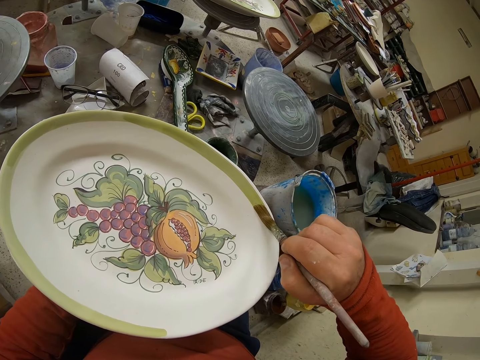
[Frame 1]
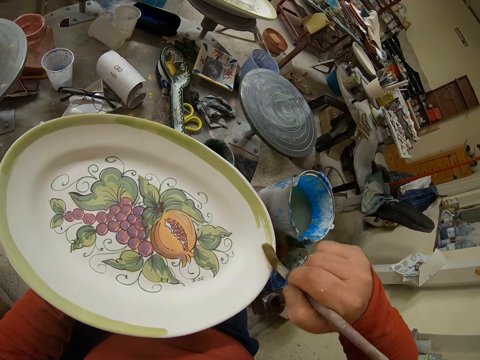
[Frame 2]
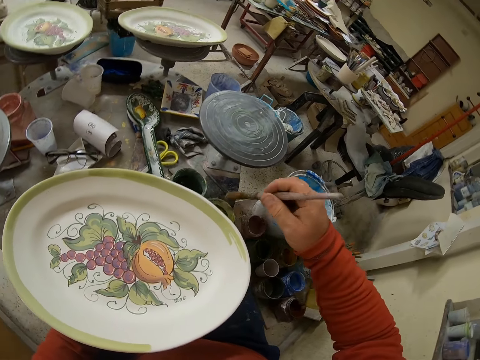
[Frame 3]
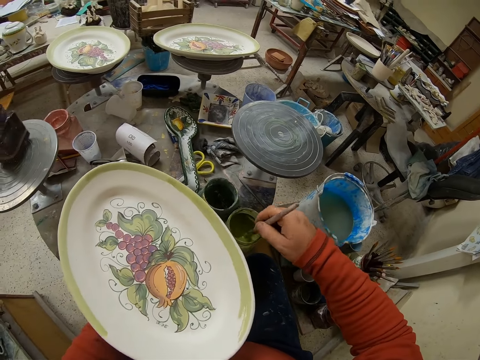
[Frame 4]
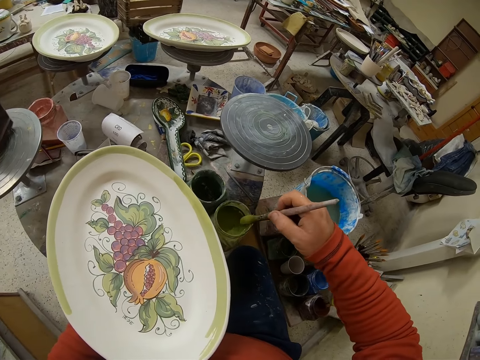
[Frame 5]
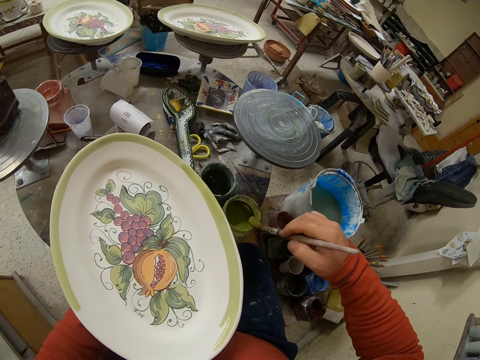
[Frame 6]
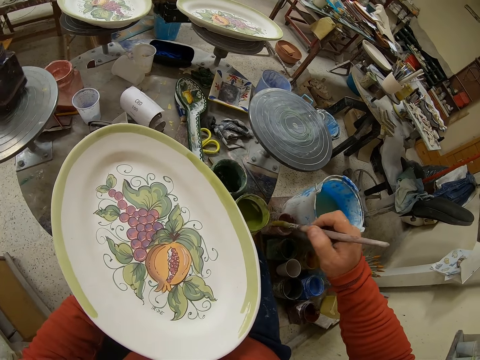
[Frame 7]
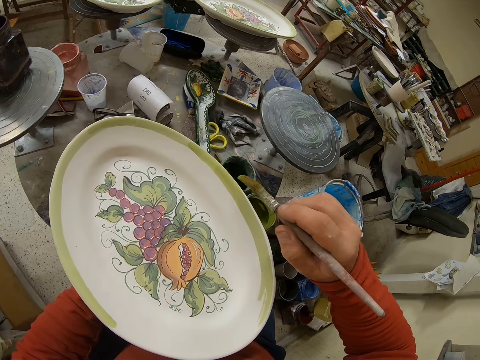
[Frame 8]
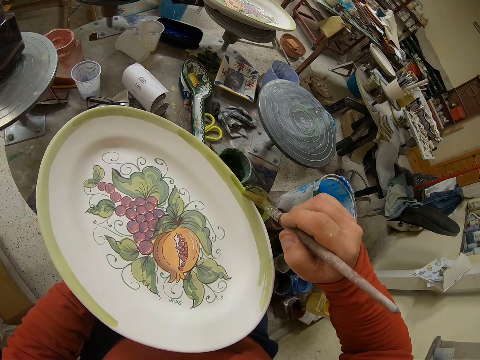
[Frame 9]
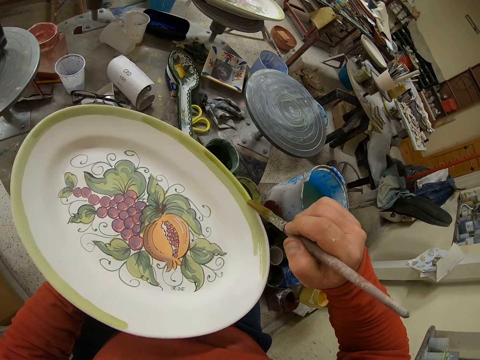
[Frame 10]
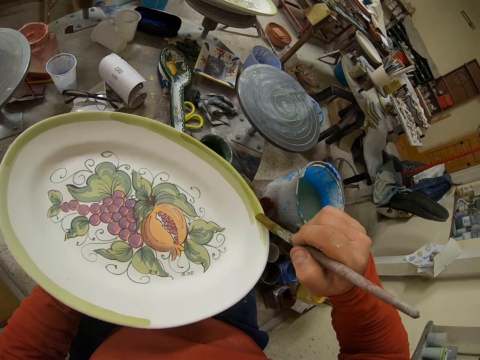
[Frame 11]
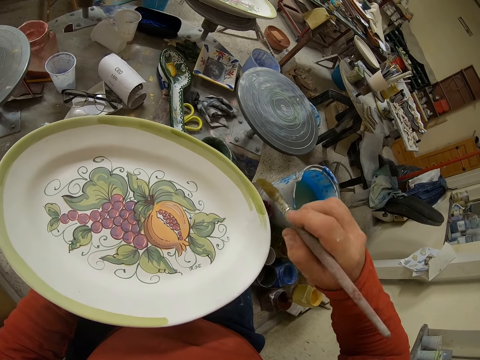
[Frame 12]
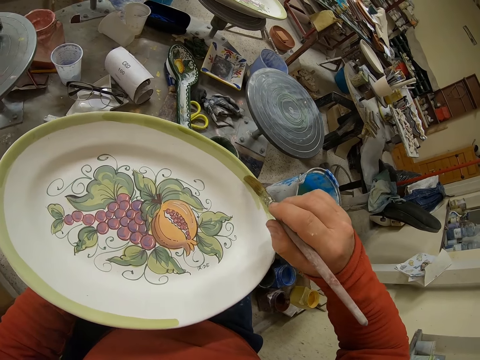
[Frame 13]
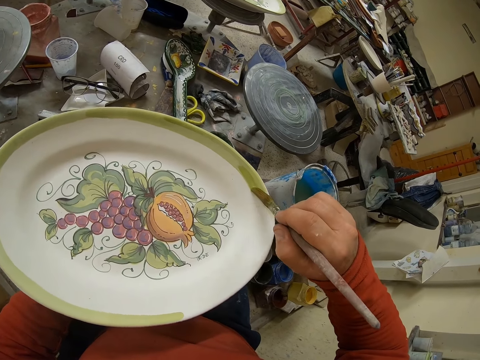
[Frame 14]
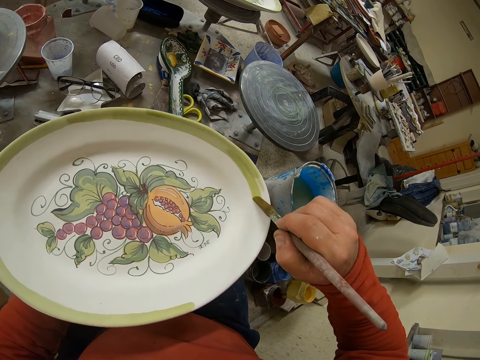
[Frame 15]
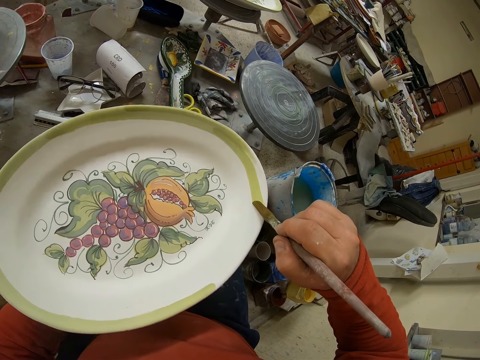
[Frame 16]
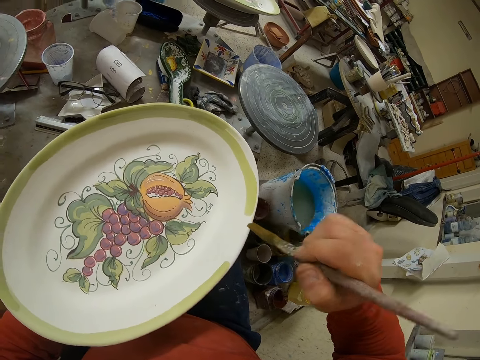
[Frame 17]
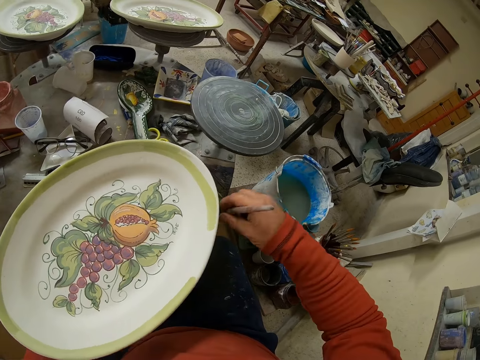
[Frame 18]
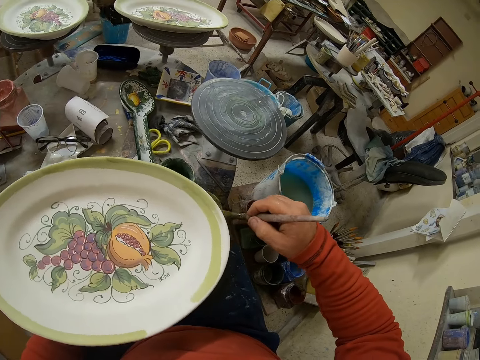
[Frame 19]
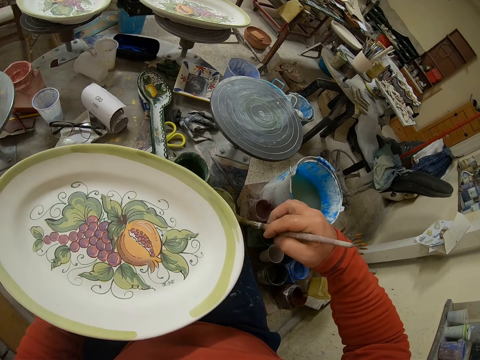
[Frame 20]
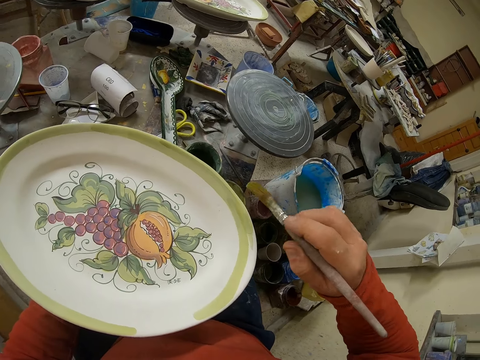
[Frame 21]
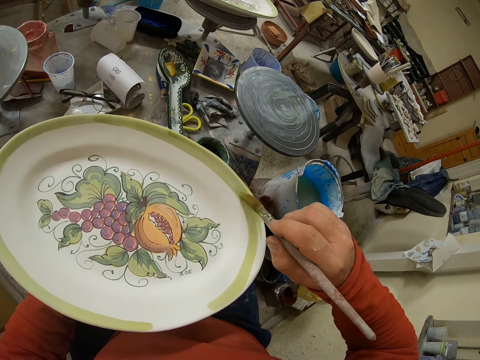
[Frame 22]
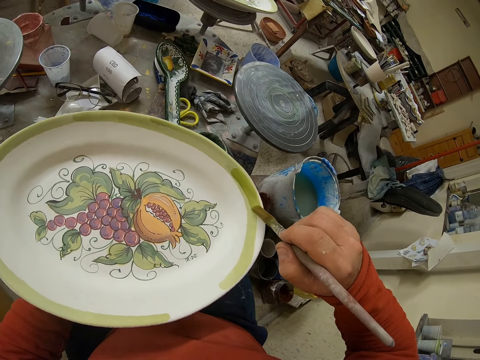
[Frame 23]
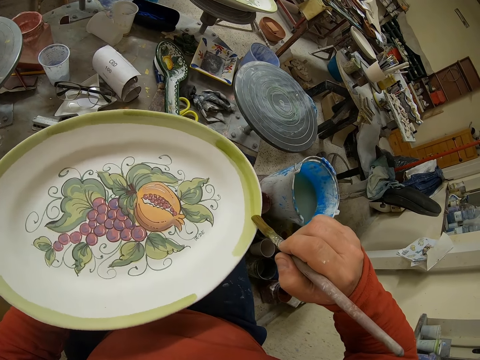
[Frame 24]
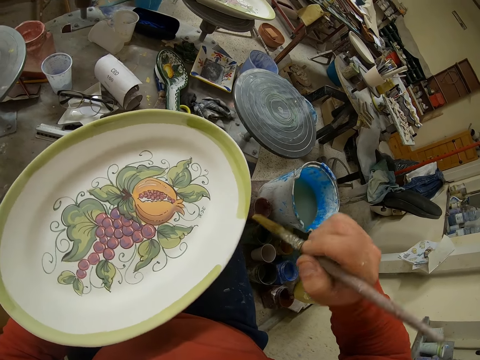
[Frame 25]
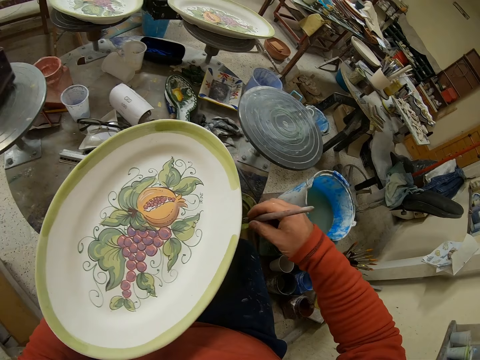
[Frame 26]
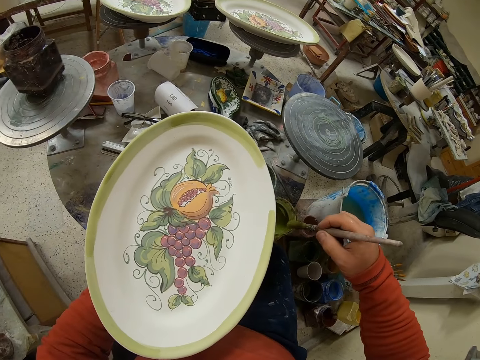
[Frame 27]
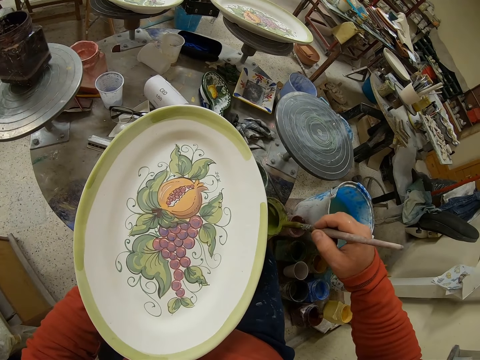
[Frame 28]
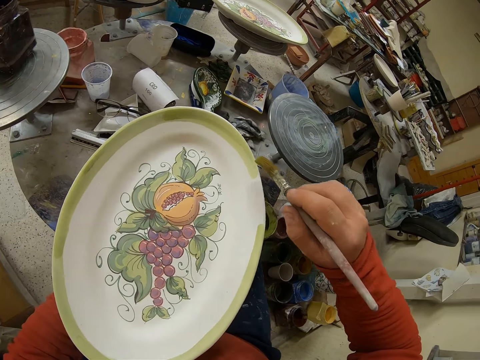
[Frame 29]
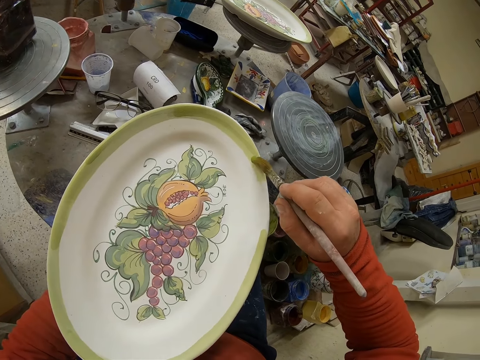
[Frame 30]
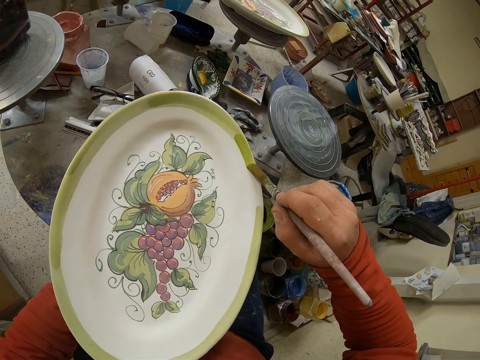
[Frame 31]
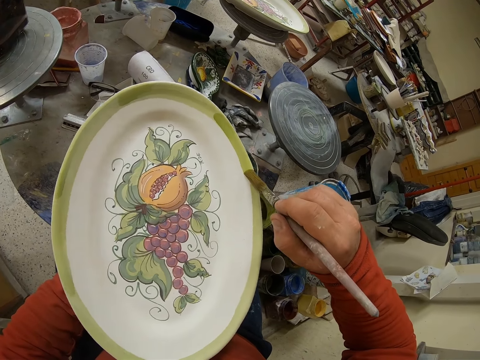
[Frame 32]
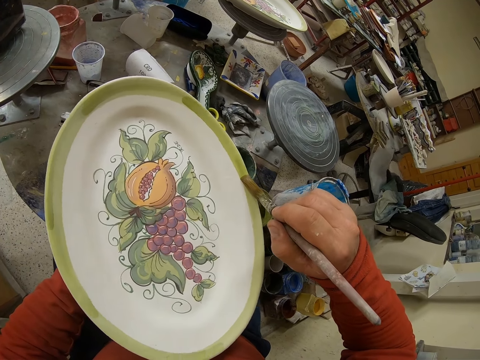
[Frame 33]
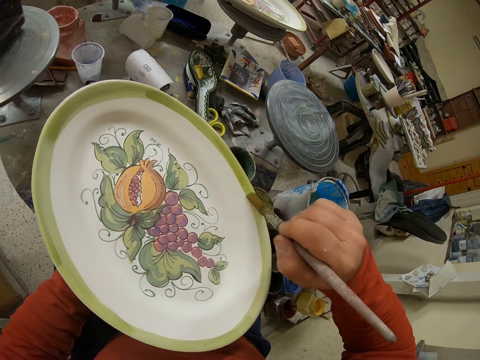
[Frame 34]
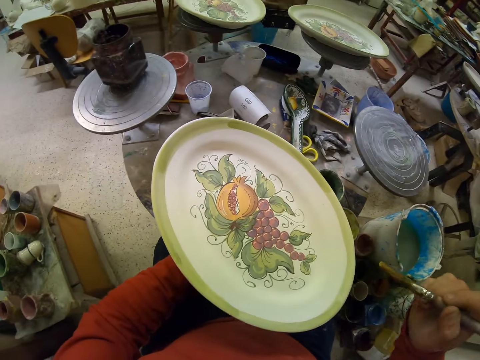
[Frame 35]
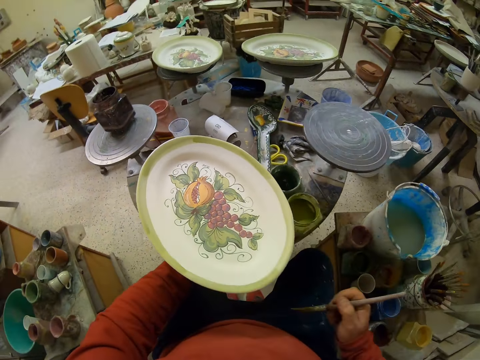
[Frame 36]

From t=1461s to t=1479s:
The camera wearer dips the brush in the paint. They paint the tray. They dip the brush in the paint. They paint the tray. They dip the brush in the paint. They paint the tray.

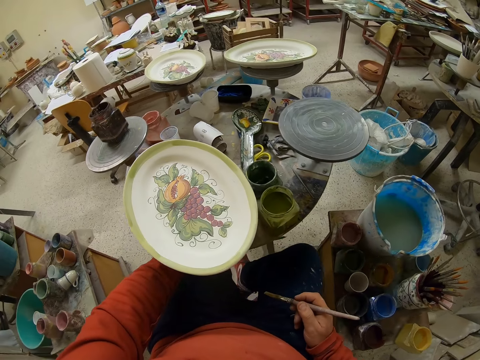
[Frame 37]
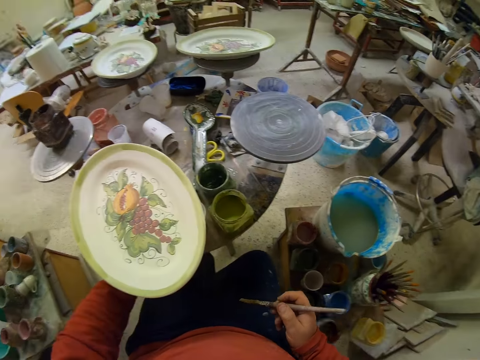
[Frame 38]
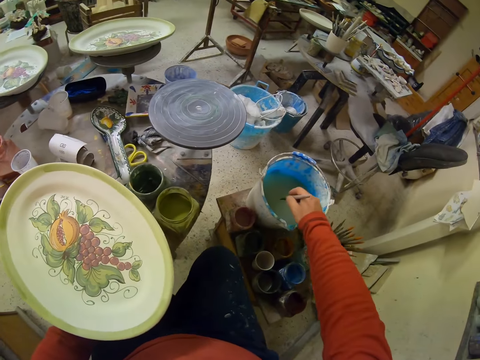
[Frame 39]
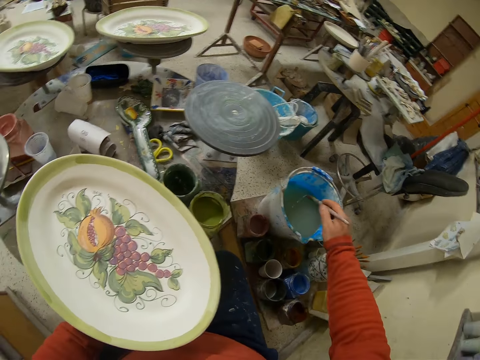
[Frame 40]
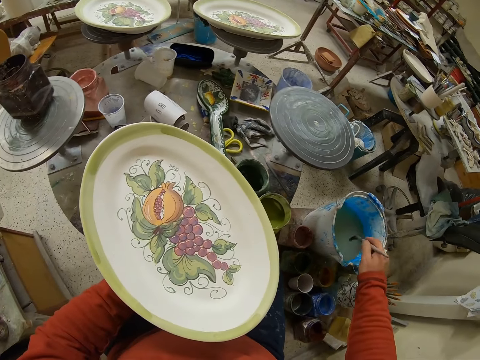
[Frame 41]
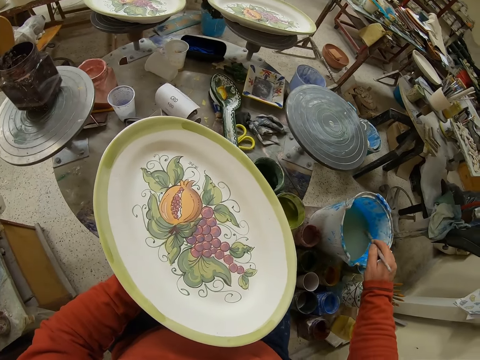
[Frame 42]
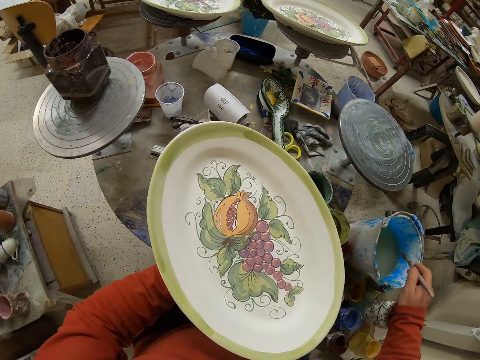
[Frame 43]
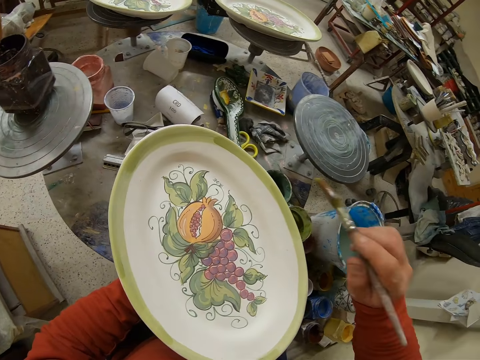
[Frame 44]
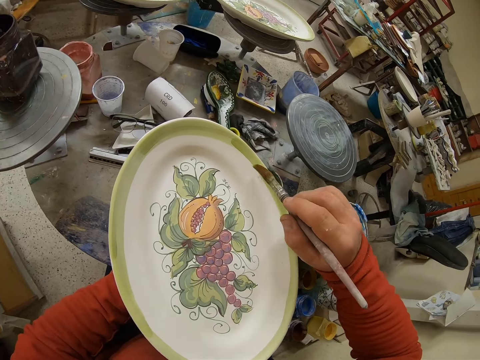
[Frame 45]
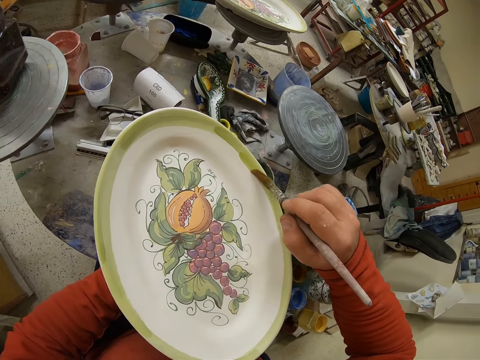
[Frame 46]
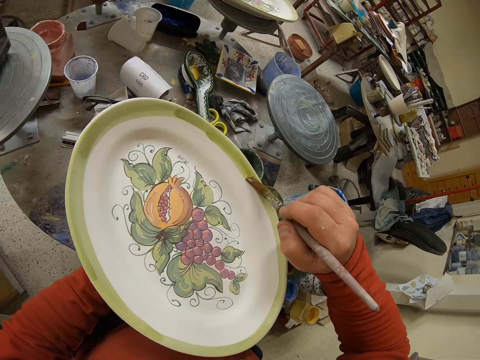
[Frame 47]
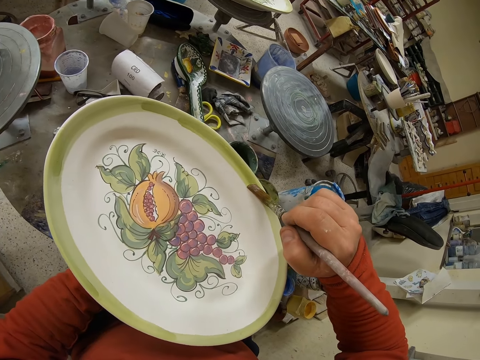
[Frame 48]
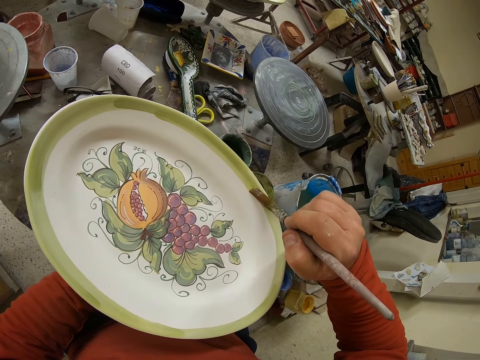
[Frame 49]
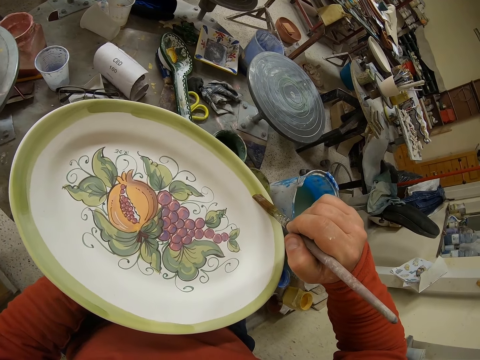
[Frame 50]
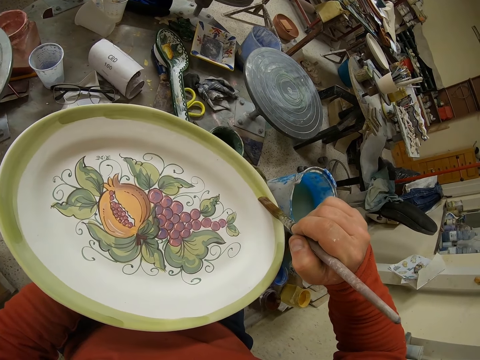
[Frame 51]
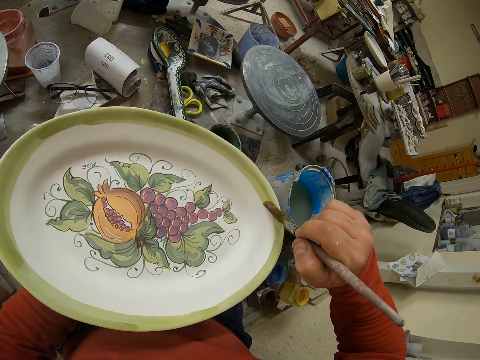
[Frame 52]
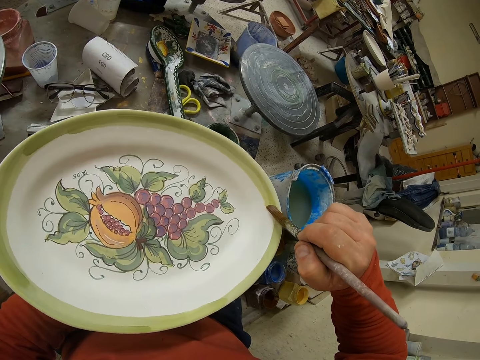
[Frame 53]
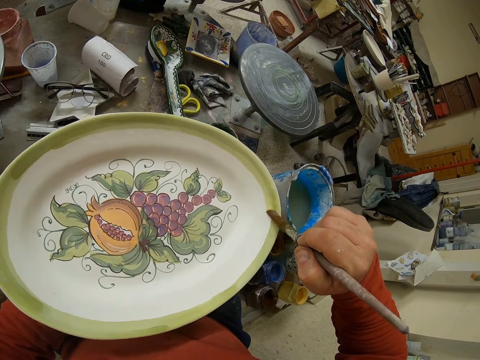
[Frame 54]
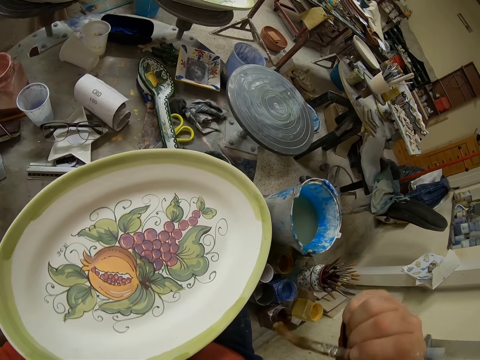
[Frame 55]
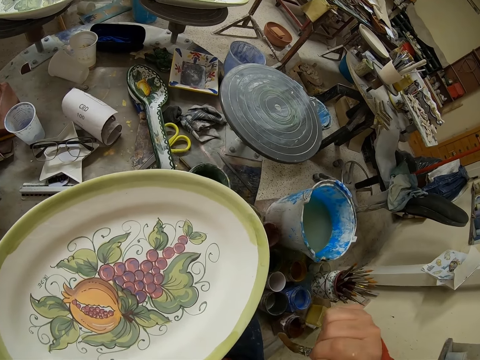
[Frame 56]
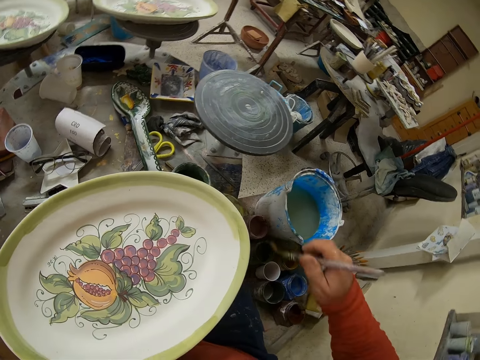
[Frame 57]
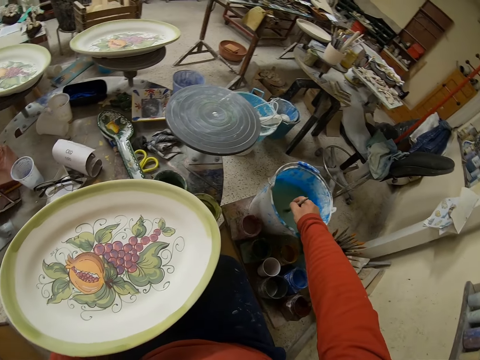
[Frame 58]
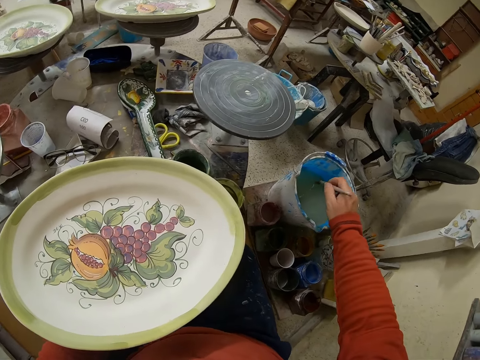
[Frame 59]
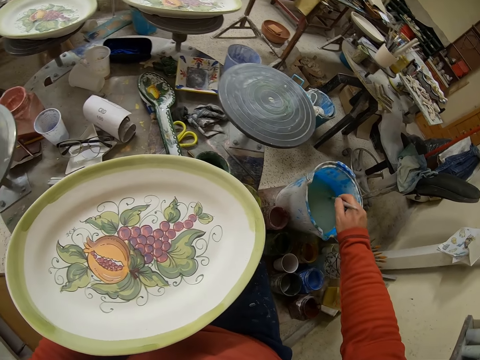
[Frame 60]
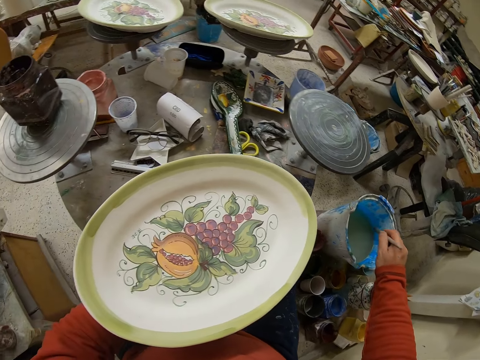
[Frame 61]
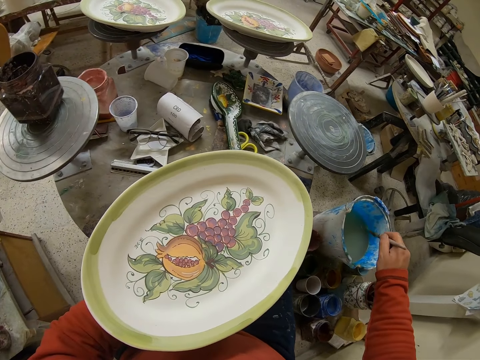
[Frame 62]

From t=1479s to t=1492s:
The camera wearer dips the brush in the water. They brush the tray. They dip the brush in the water.
